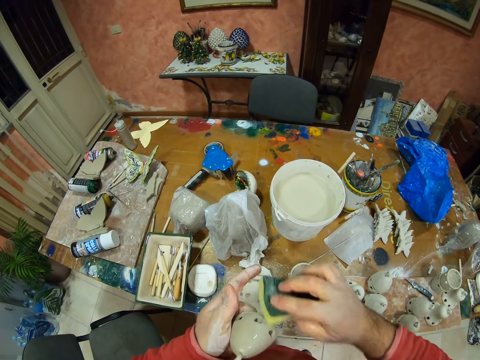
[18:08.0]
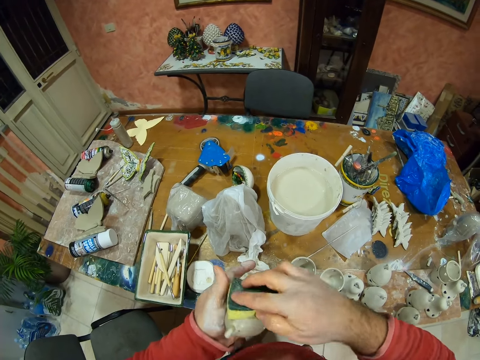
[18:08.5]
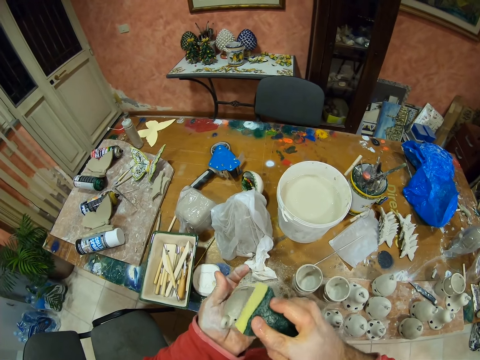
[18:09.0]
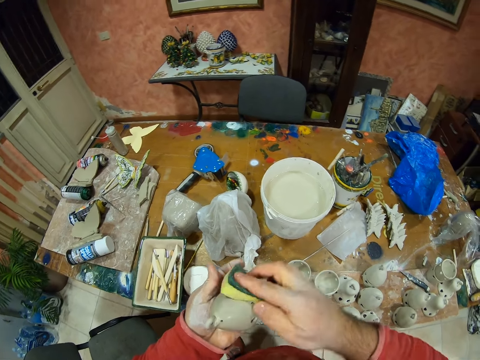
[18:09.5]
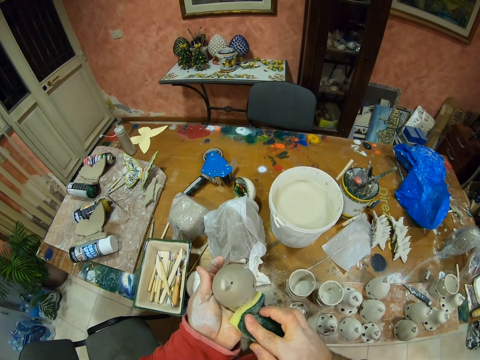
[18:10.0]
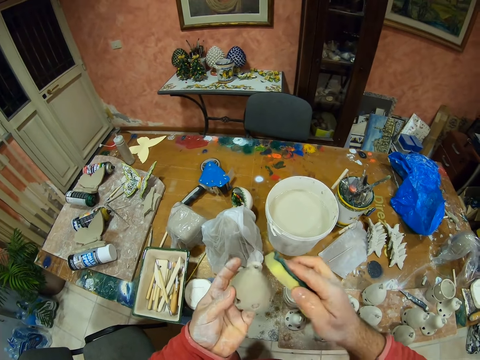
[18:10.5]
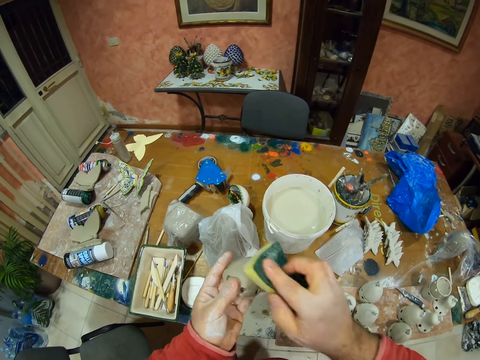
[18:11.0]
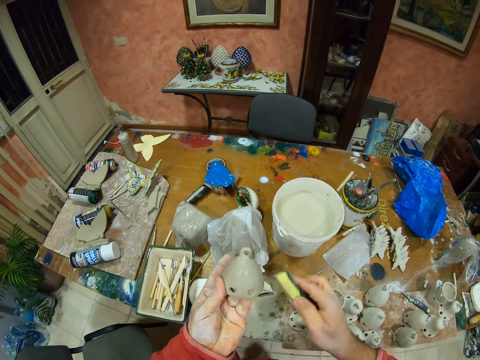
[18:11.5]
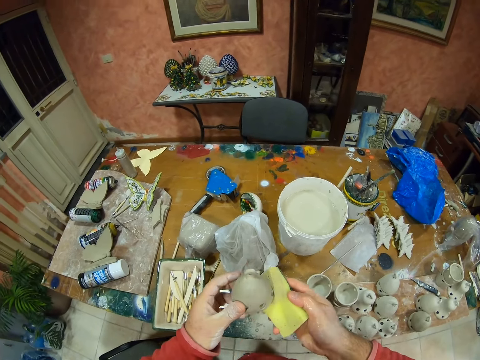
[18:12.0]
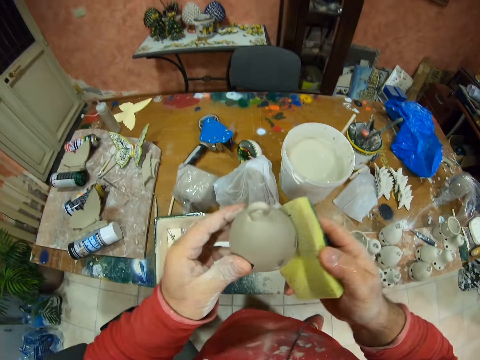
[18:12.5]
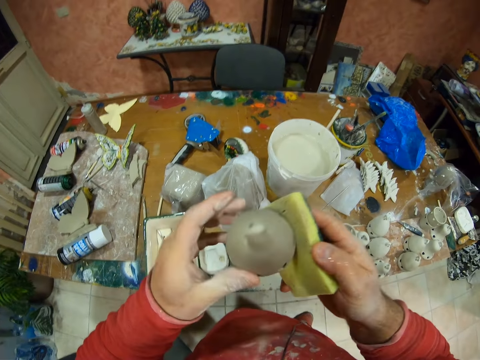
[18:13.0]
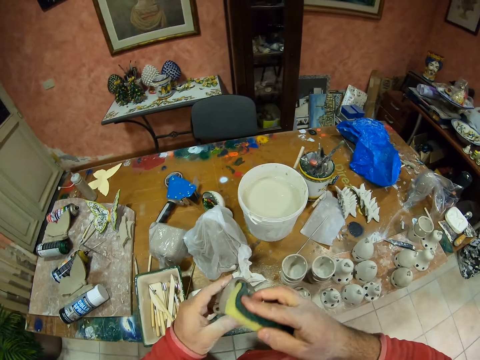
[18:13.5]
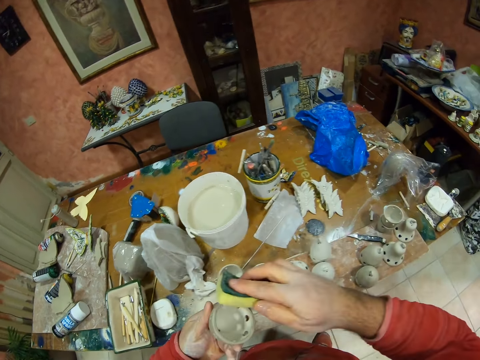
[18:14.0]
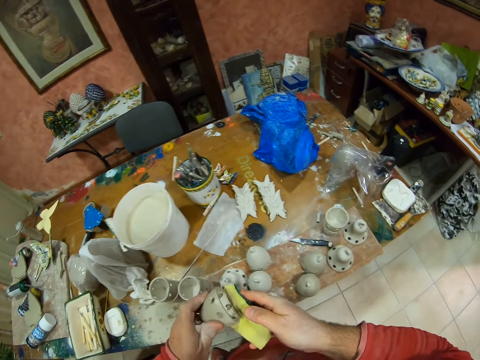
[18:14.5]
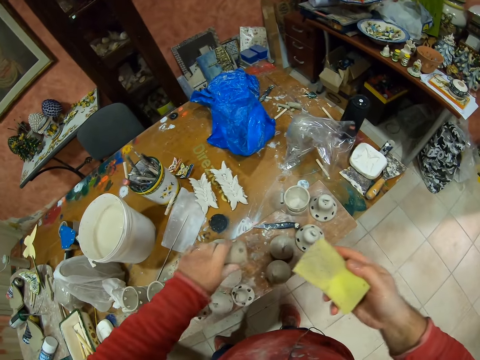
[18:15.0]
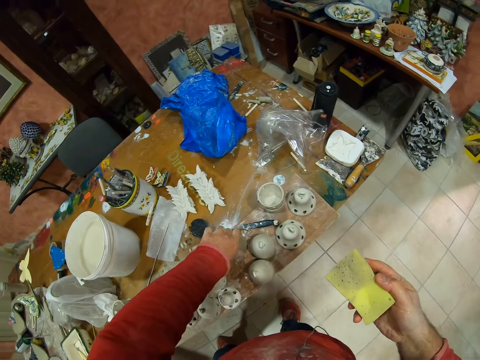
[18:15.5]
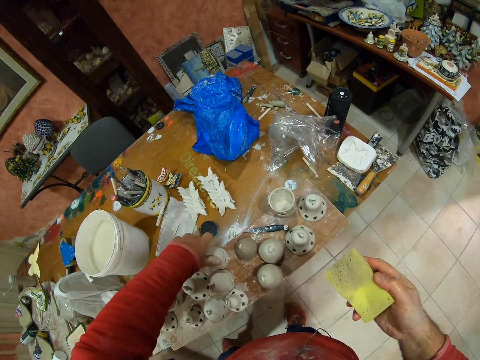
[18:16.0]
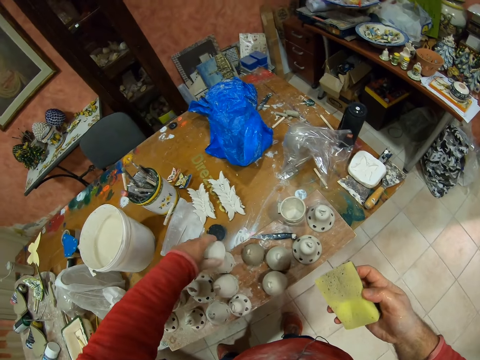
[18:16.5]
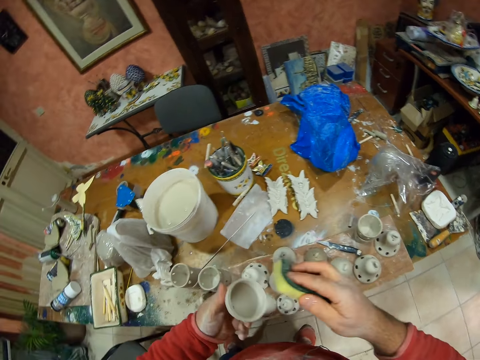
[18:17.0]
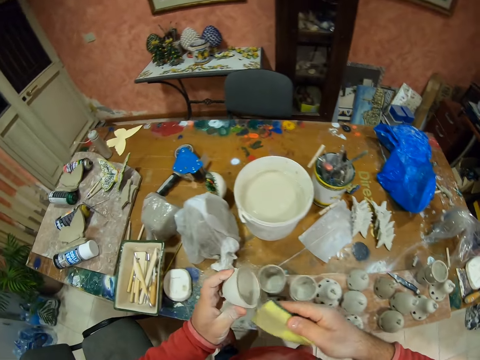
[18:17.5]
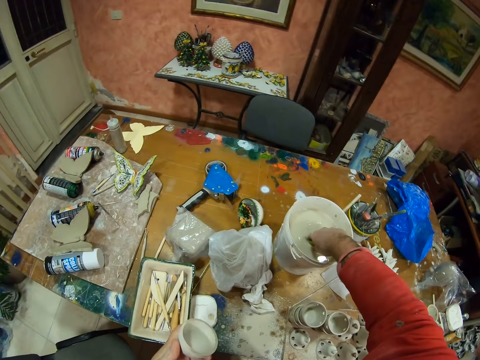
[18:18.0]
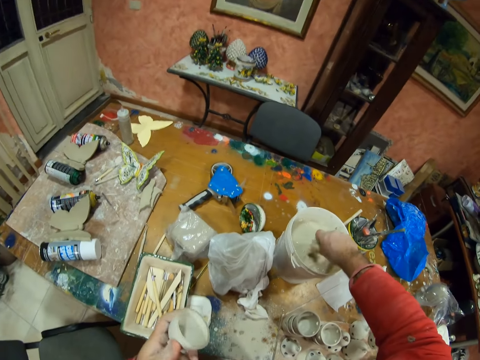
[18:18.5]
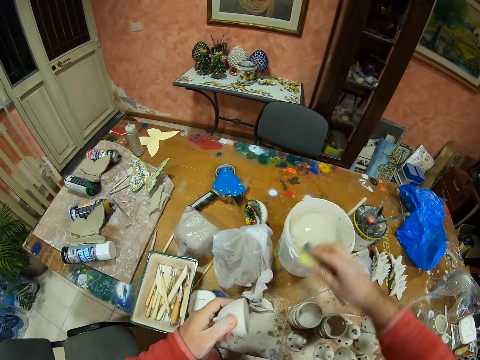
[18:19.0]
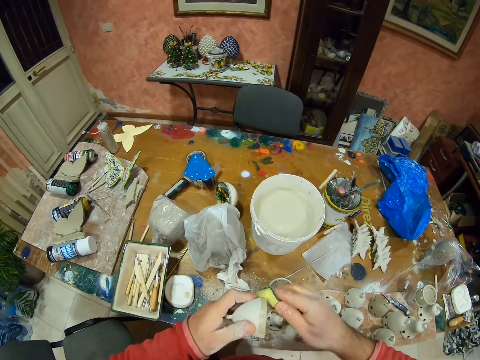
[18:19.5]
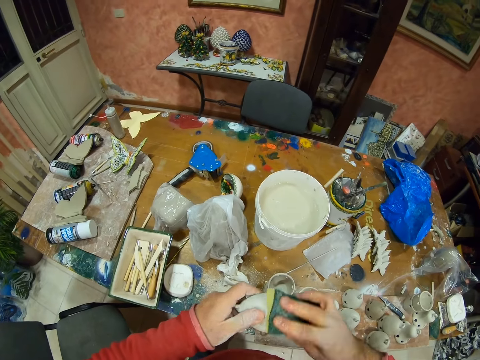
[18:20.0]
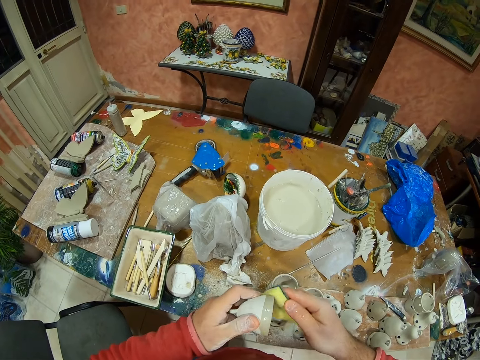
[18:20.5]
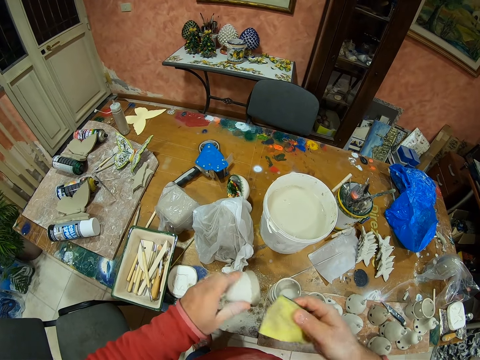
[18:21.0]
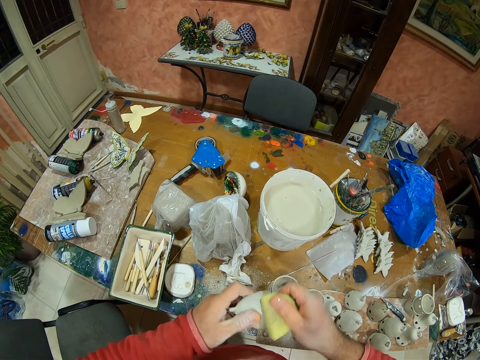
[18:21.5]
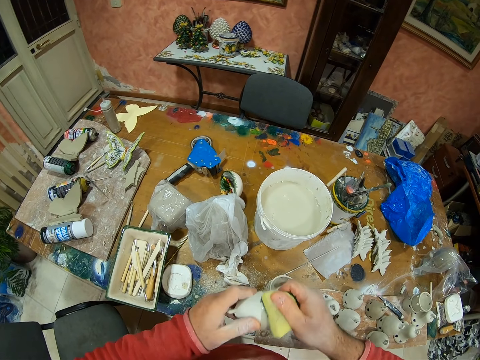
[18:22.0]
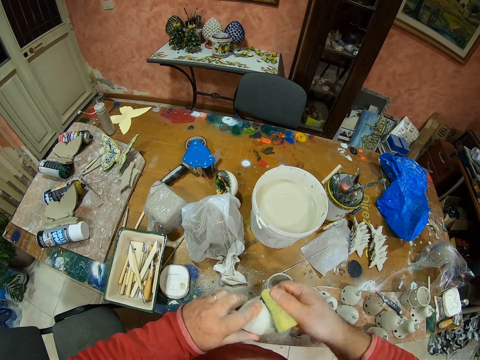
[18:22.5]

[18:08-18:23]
The camera wearer places down something on the table, picks the object from the table, and wipes the object with the sponge. They dip the sponge on the water bucket, squeeze water from the sponge, and wipe the object with the sponge.

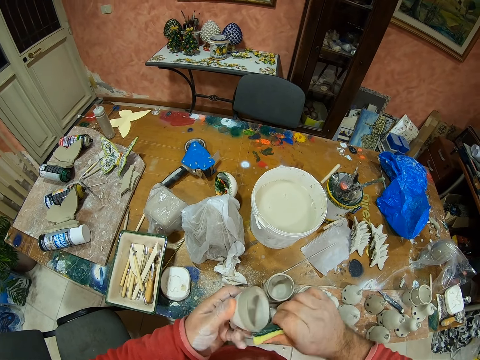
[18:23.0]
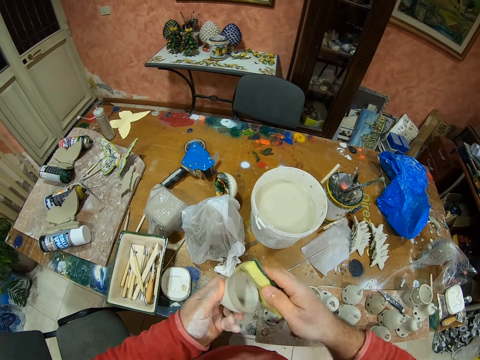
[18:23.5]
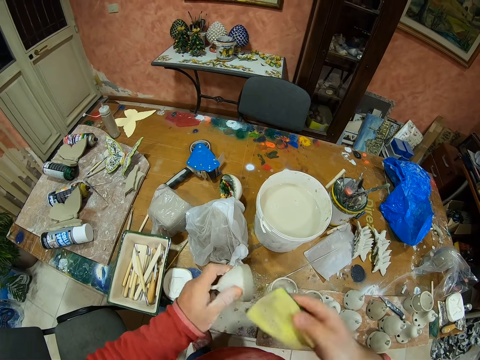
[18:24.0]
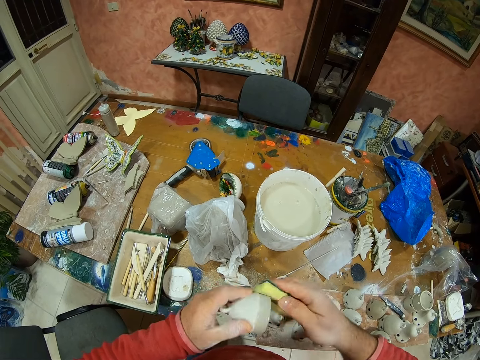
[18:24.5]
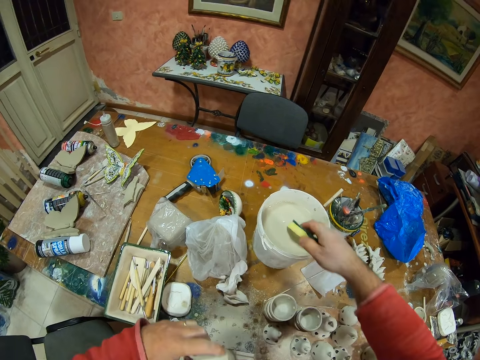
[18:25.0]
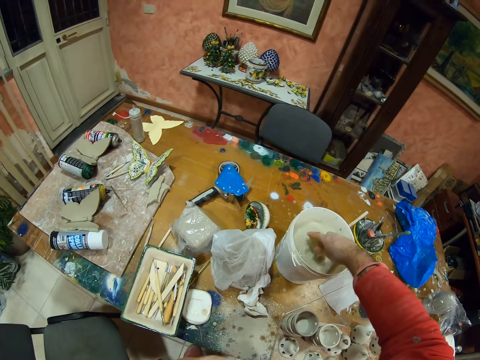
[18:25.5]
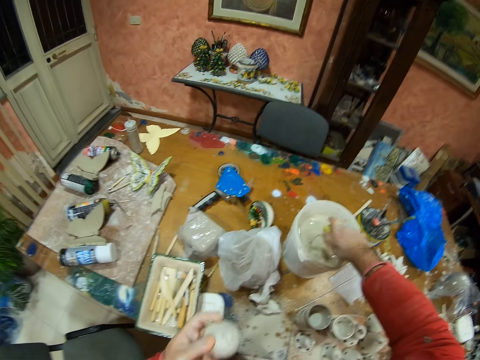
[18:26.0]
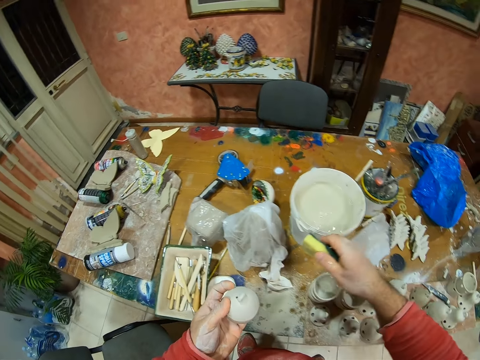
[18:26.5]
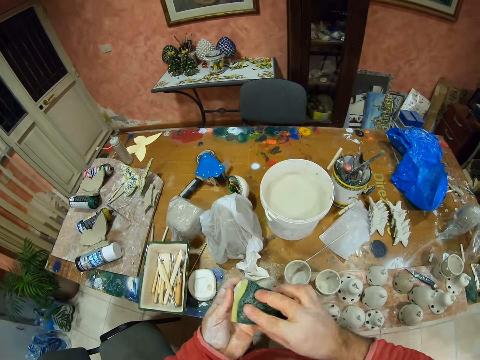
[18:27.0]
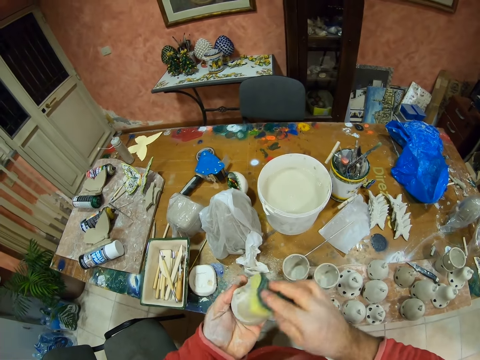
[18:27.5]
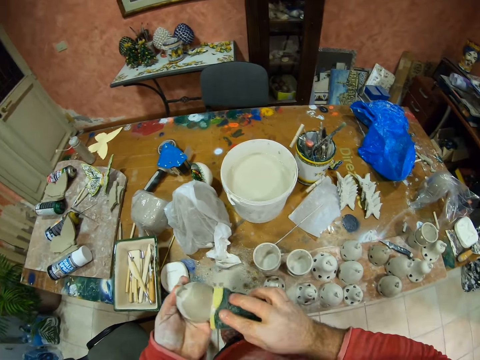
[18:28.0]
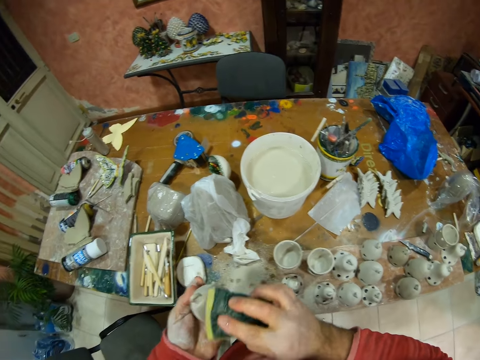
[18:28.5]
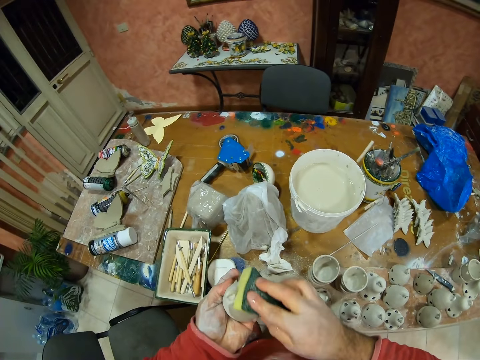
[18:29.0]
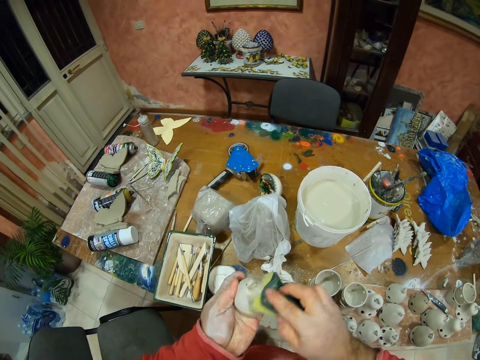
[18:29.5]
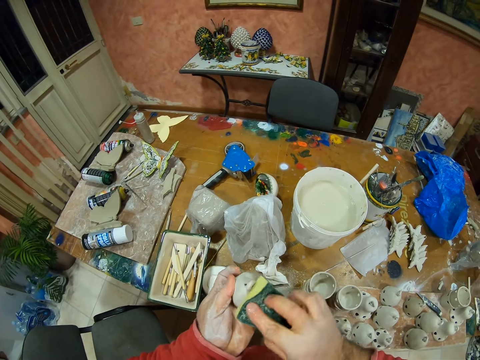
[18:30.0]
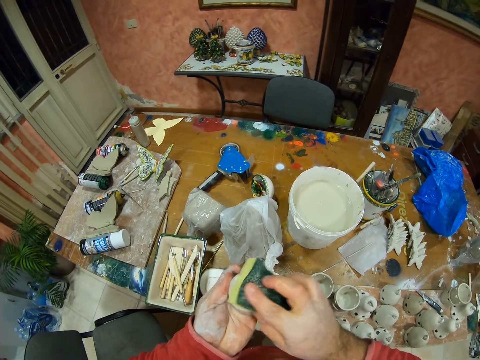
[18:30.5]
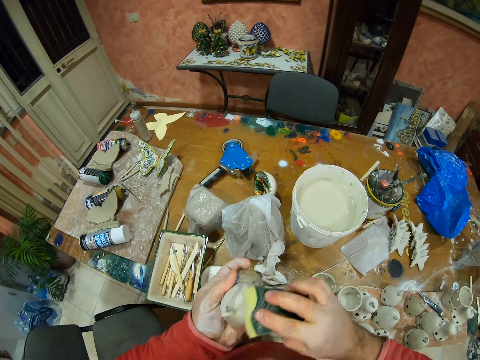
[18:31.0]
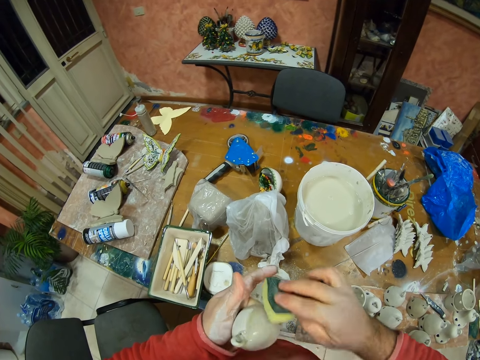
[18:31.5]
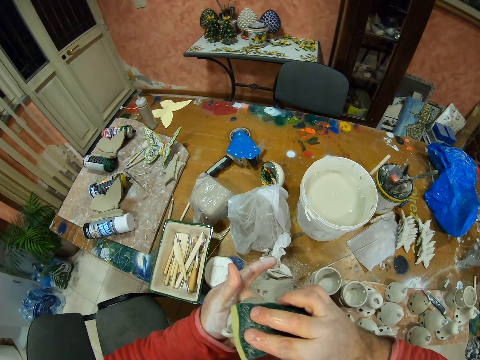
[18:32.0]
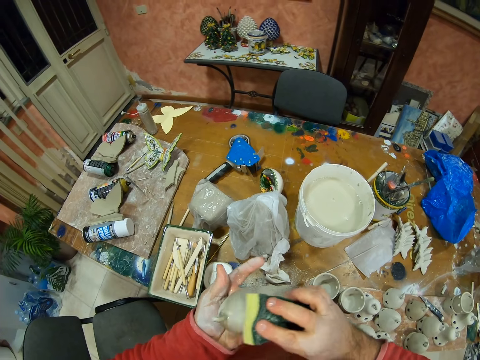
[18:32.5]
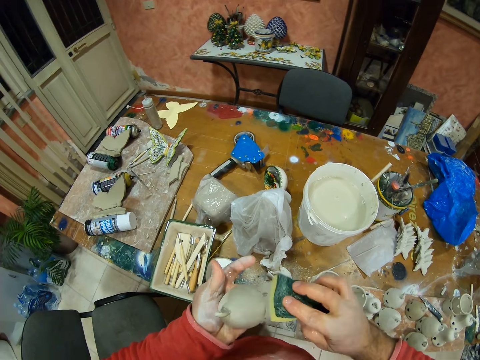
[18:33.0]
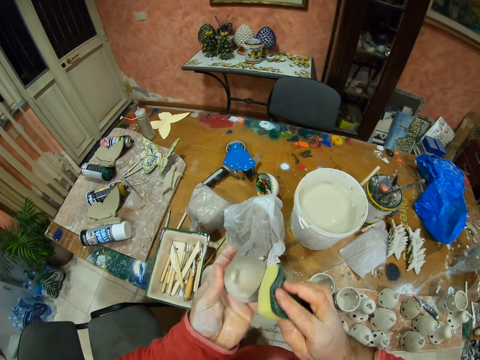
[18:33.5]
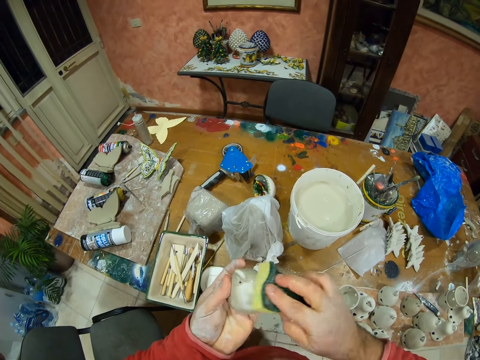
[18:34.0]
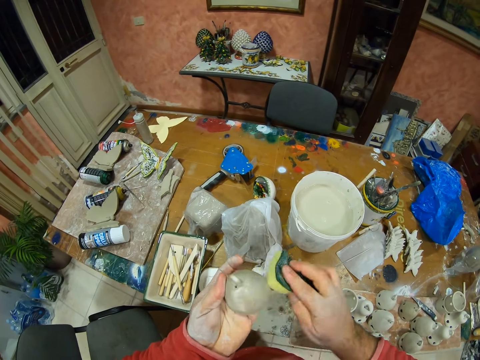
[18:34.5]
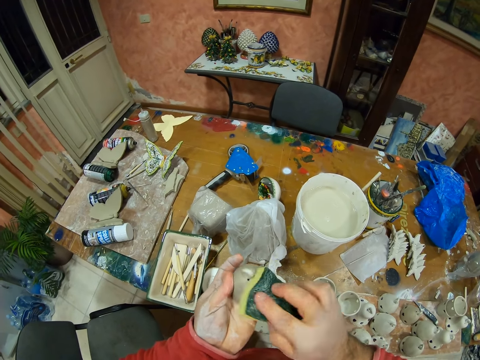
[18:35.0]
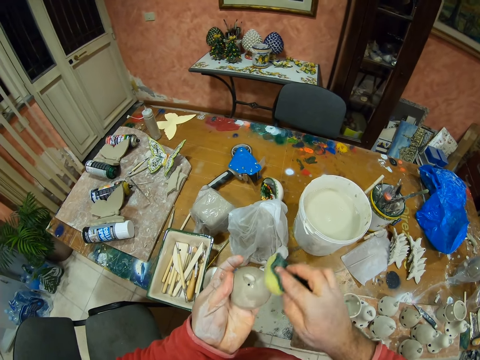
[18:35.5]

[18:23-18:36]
The camera wearer dips the sponge on the water bucket. They squeeze water from the sponge. They wipe something with the sponge.
